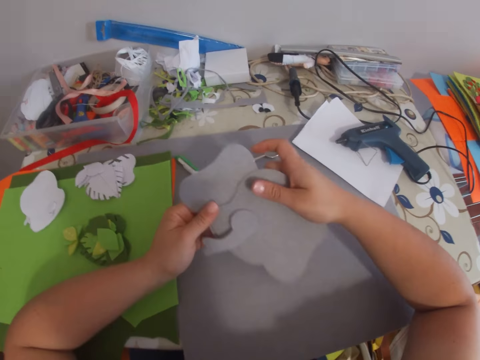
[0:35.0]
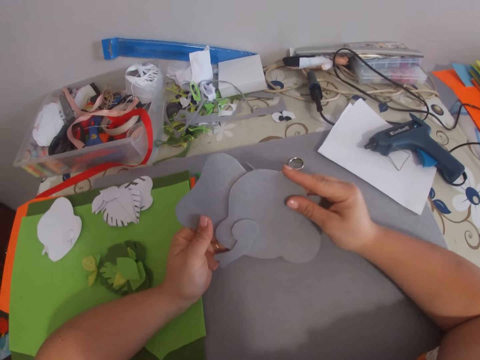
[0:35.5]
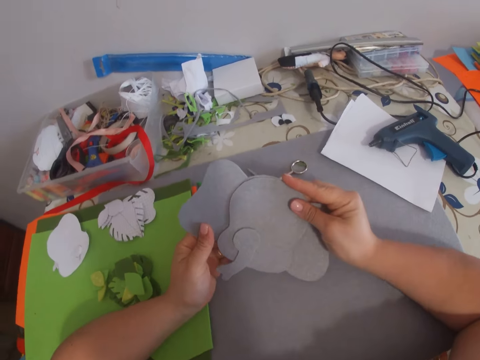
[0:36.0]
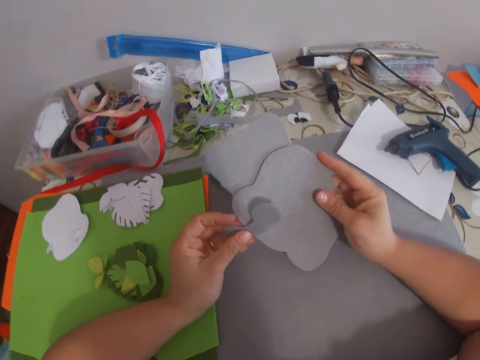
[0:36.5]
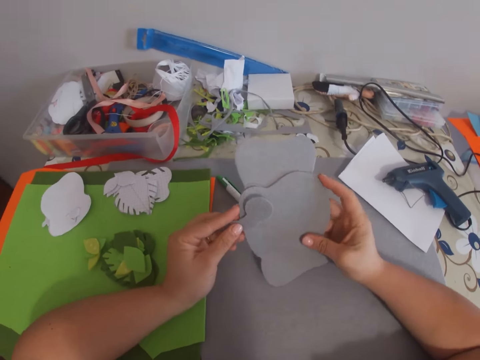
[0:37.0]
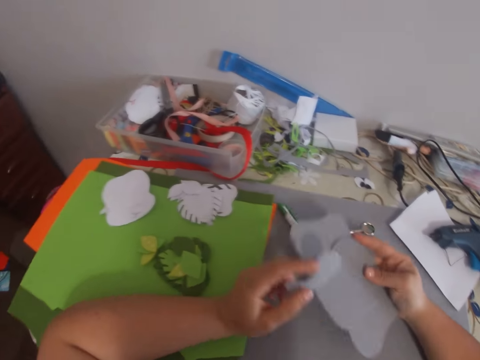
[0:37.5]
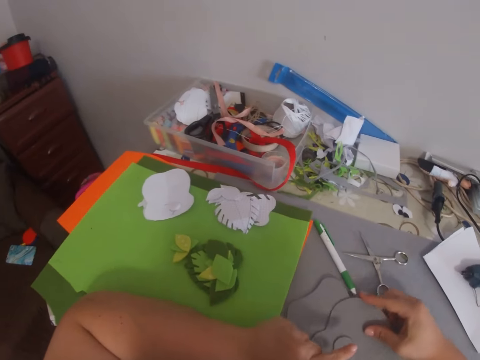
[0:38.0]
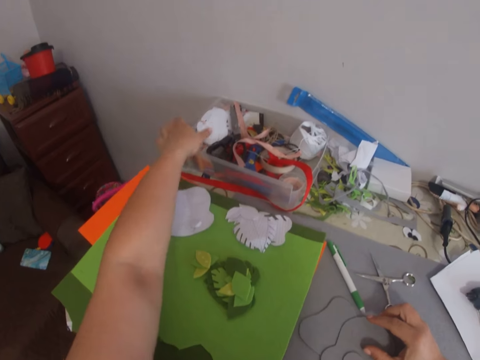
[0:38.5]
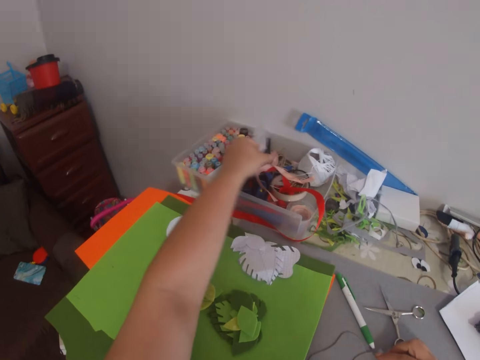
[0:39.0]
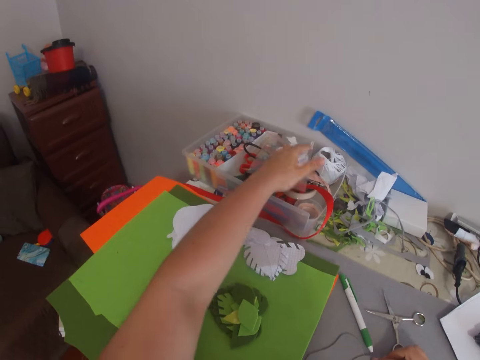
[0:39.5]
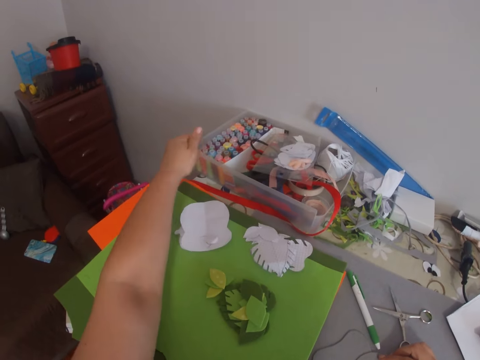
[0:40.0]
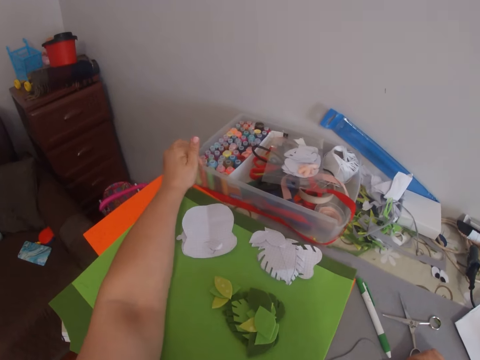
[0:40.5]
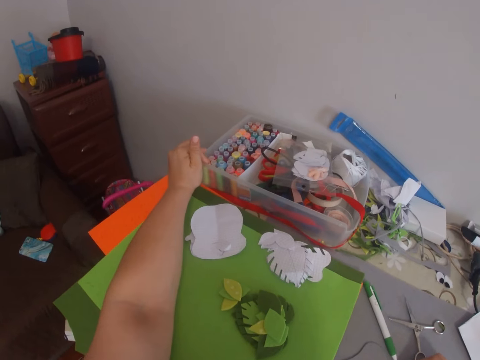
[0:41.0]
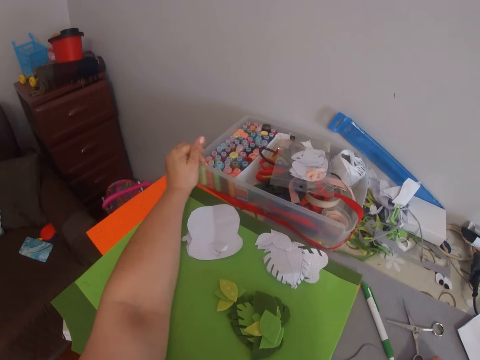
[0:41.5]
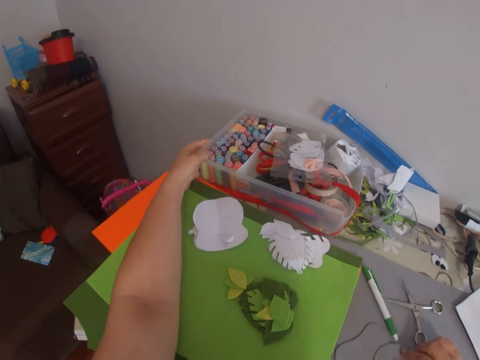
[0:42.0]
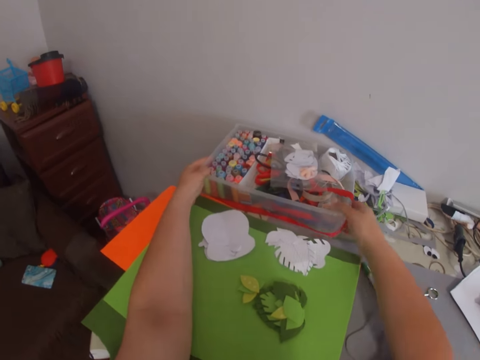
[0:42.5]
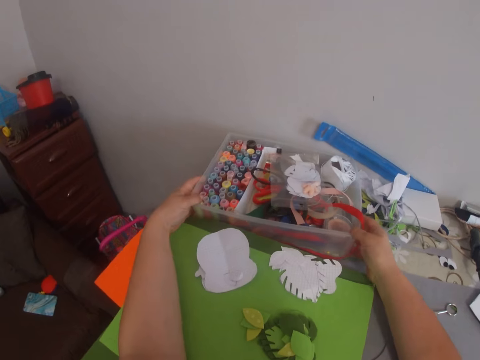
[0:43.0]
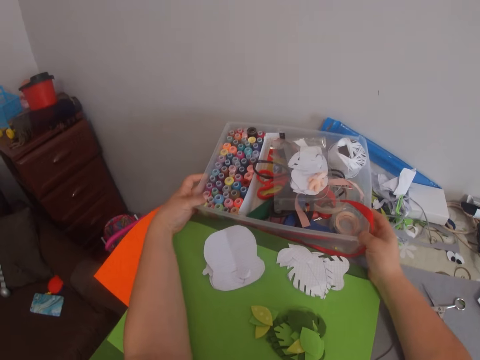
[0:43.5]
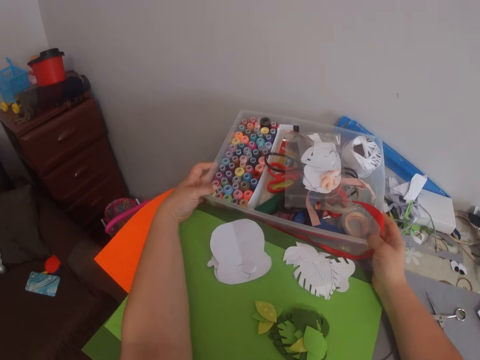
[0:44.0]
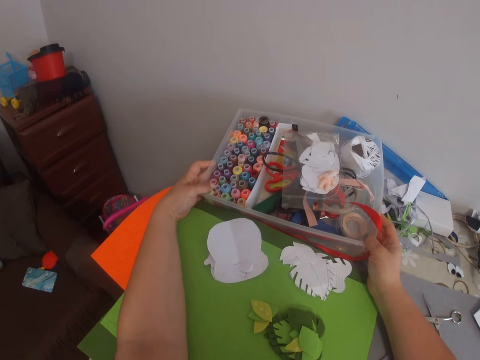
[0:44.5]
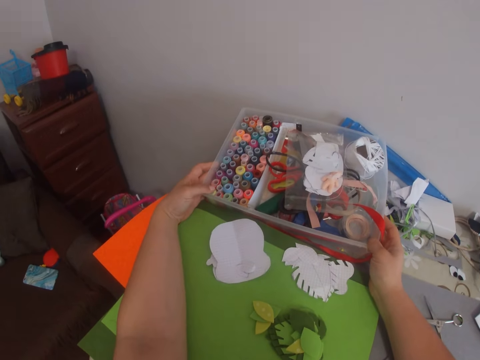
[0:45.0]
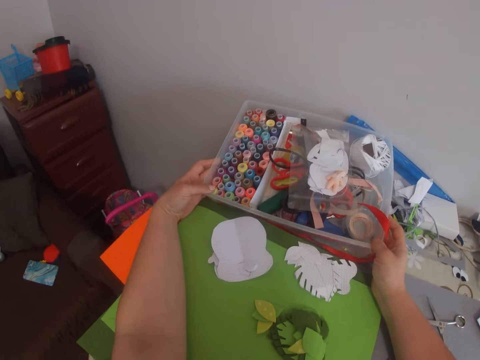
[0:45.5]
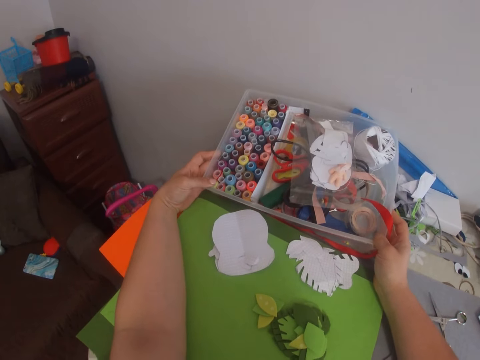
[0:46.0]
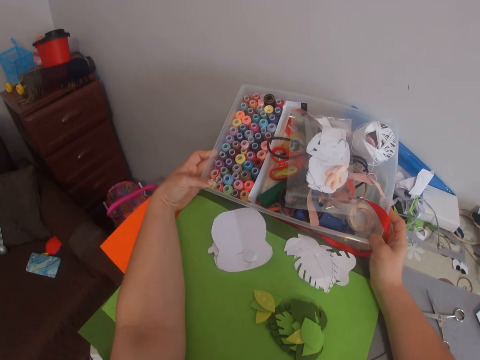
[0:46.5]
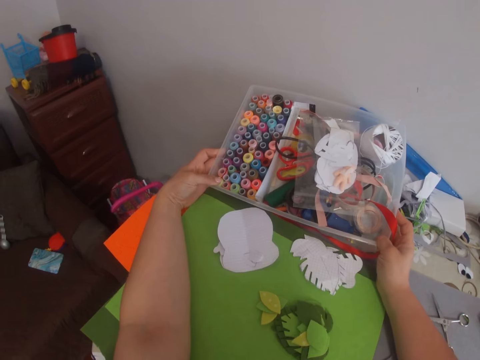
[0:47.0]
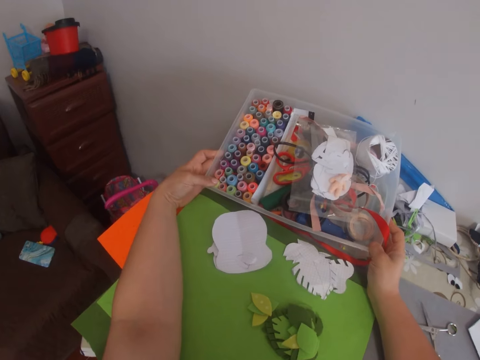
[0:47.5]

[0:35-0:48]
The camera wearer picks up the two small cardboards or pieces of paper from the table with her right hand. She smoothens the cardboards with both hands. She puts the pieces of paper together. She drops the cardboards on the large cardboard with her right hand. She opens a small plastic container with her left hand. She reaches for the container. She repositions the container with her left hand. She looks at the container. She tilts the container slightly with both hands.

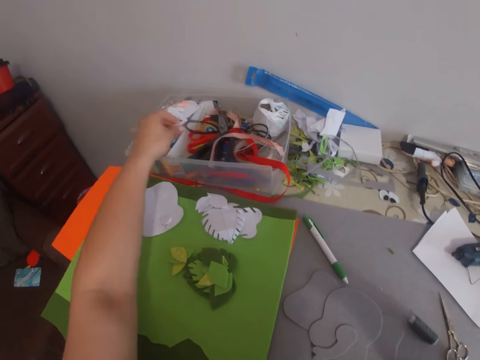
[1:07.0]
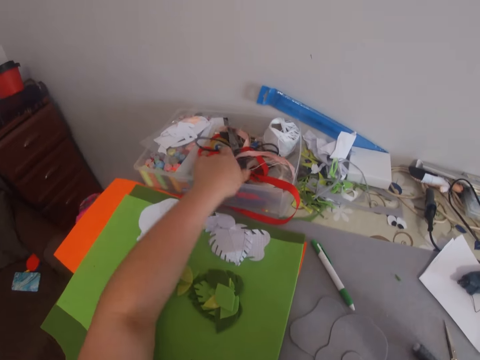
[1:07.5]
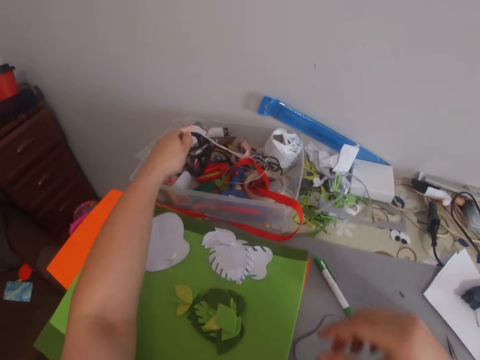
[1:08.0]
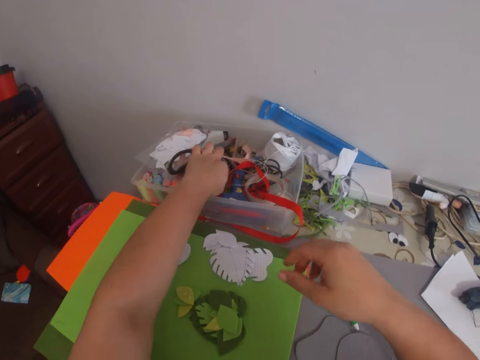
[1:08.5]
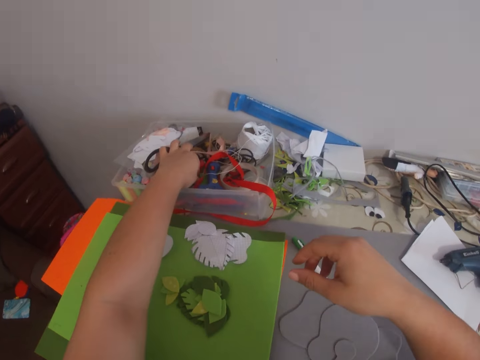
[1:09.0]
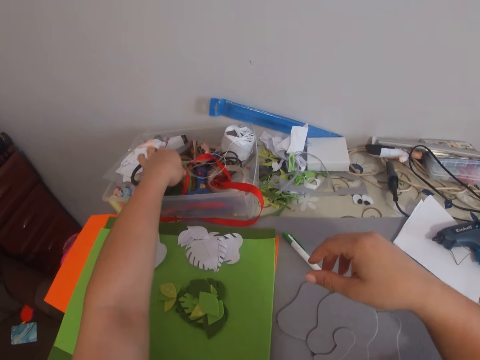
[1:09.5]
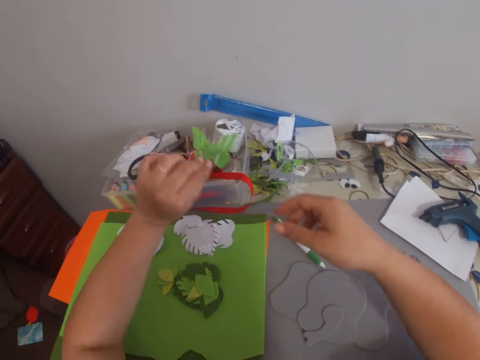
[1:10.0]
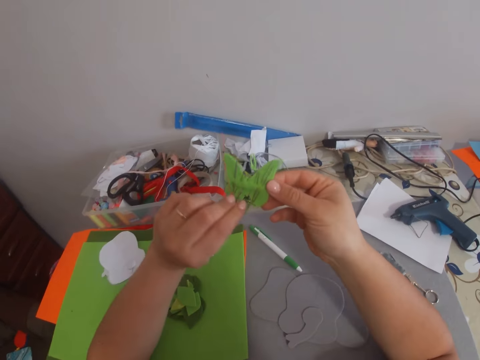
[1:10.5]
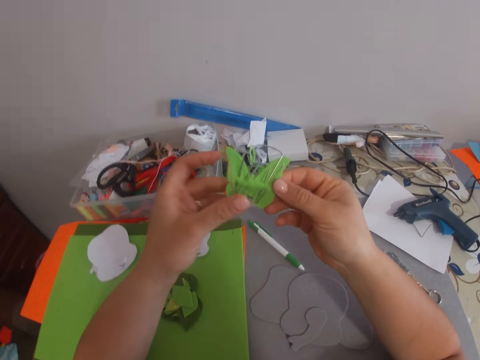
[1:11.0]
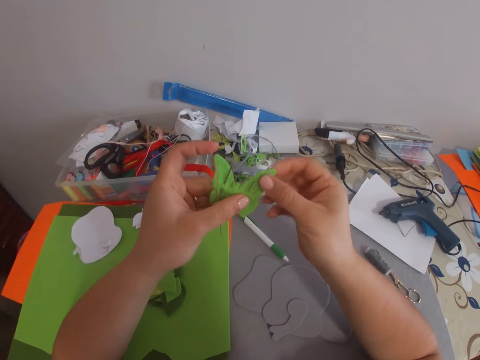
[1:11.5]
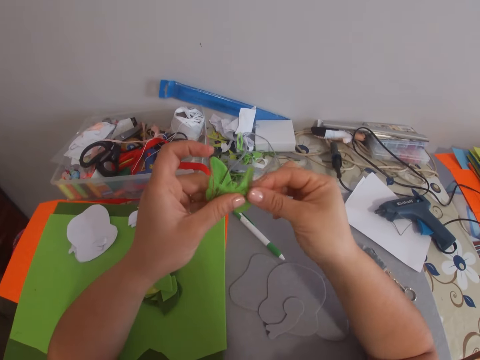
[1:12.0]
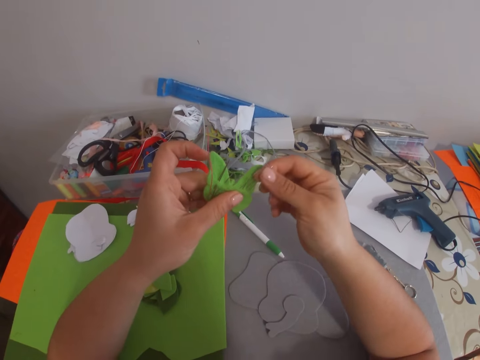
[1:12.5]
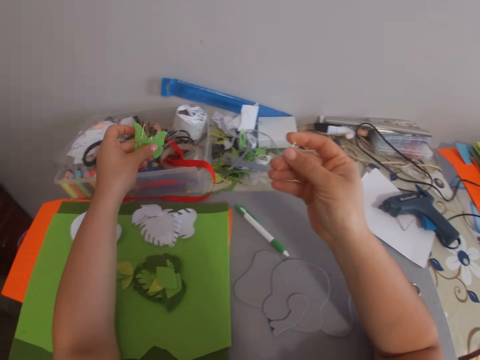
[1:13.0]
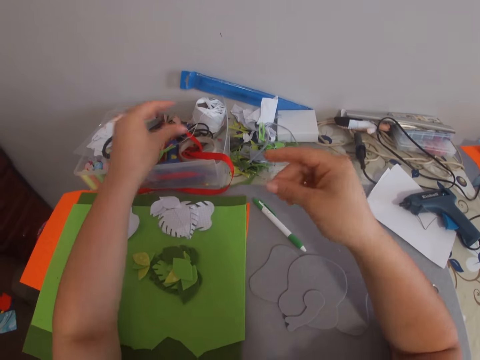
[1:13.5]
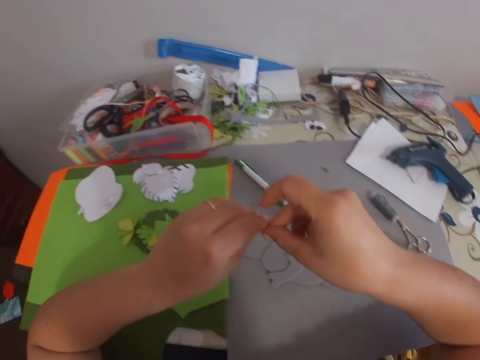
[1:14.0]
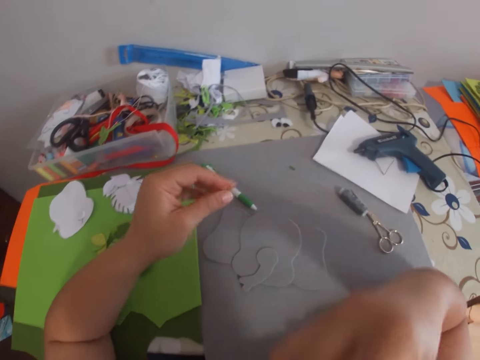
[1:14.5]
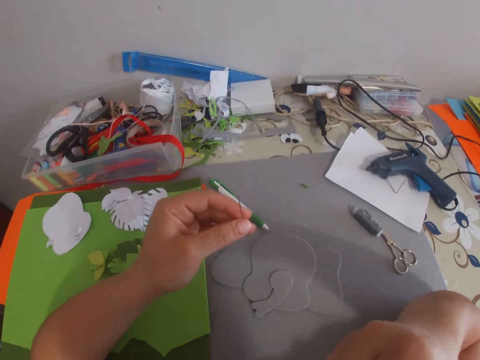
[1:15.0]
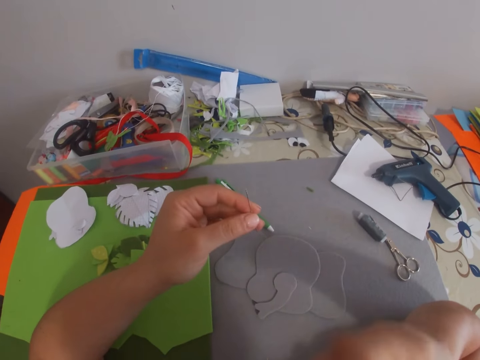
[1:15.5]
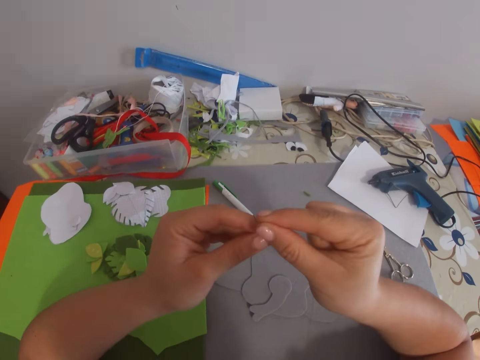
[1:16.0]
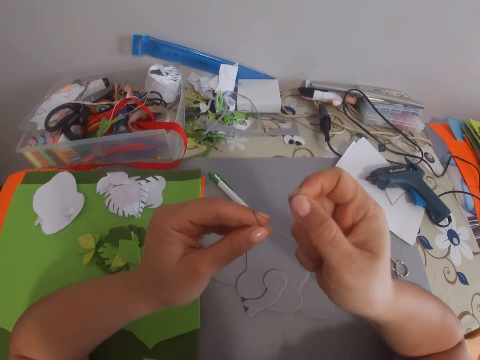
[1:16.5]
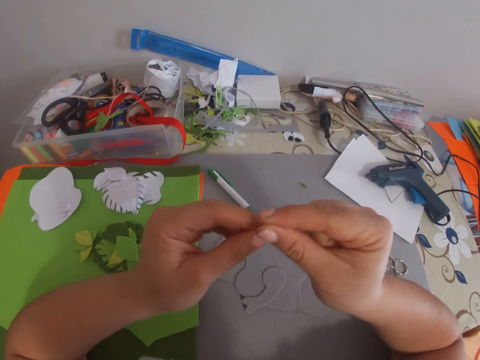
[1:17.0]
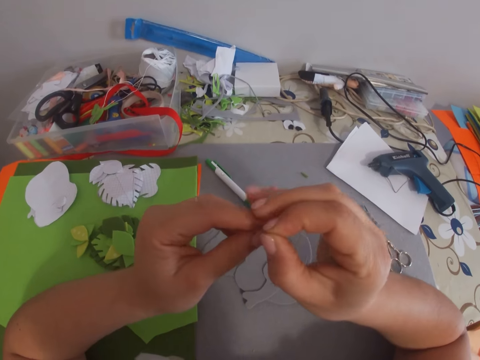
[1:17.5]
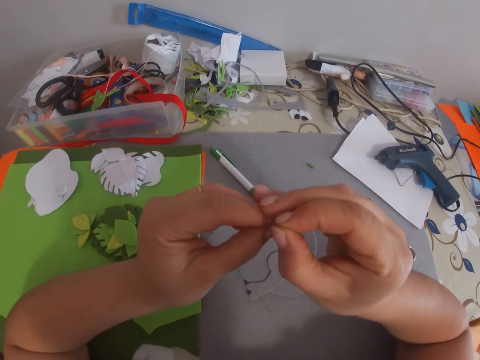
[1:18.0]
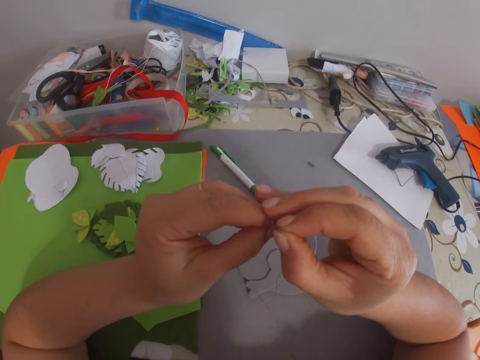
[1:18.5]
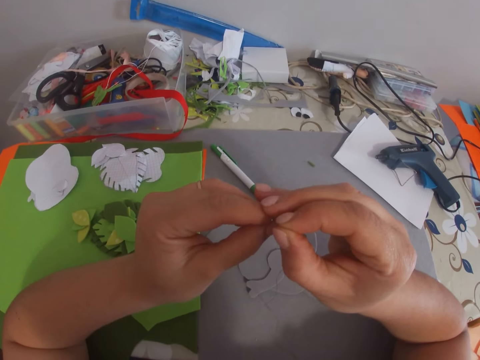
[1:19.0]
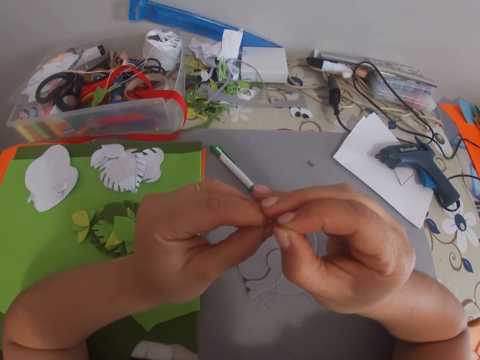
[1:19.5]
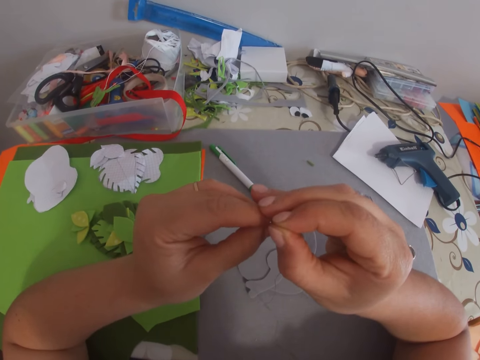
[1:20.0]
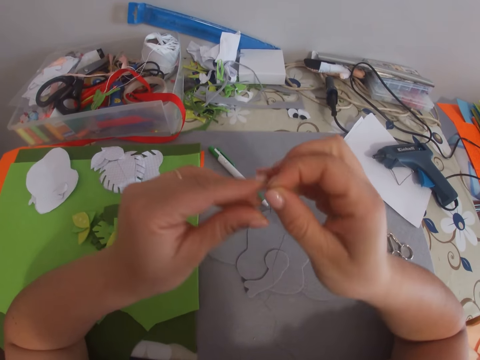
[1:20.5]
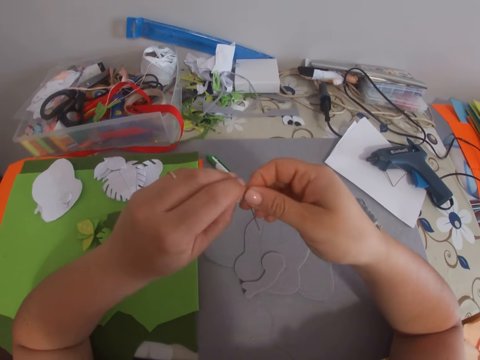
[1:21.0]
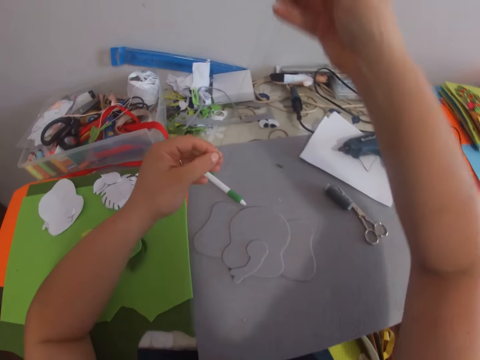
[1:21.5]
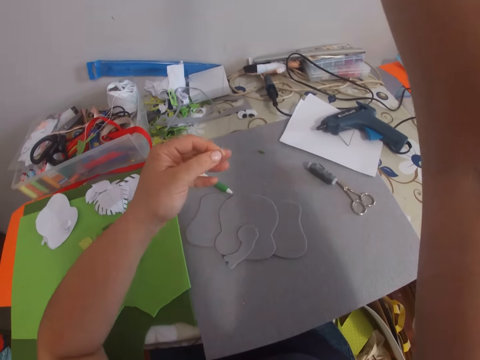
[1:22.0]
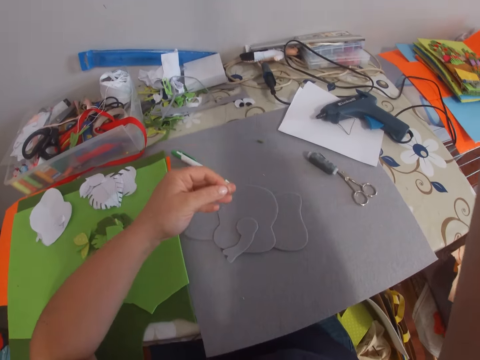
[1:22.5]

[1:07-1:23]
The camera wearer places the cover atop the small plastic container. She adjusts a tape measure inside the container with her left hand. She picks up a butterfly-shaped hair clip or piece of paper with the needles from inside the container with her left hand. She removes a needle from the butterfly-shaped hair clip with both hands. She returns the butterfly-shaped hair clip with the other needles into the container. She holds the needle in both hands. She removes the thread from her mouth with her right hand. She threads the needle with both hands. She inserts the thread in the needle hole. She pulls the thread through the needle hole.
